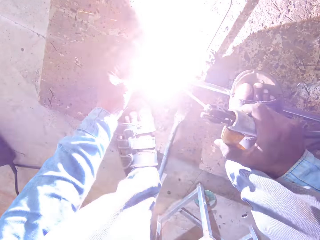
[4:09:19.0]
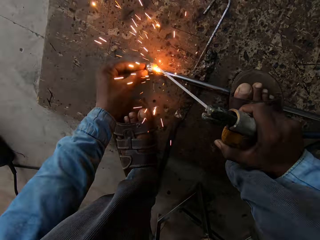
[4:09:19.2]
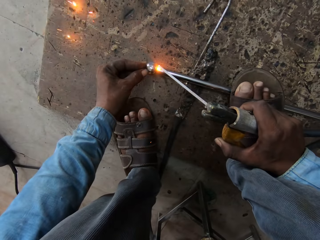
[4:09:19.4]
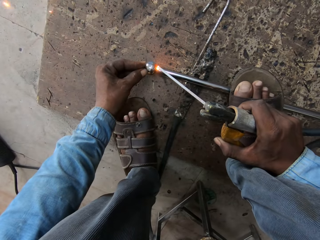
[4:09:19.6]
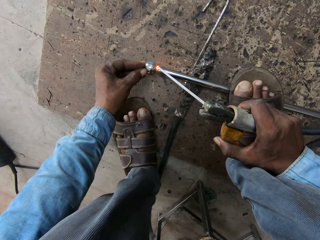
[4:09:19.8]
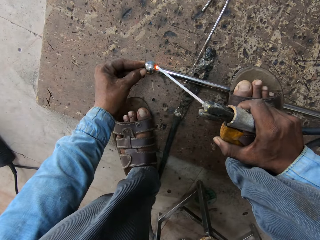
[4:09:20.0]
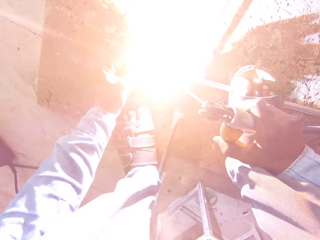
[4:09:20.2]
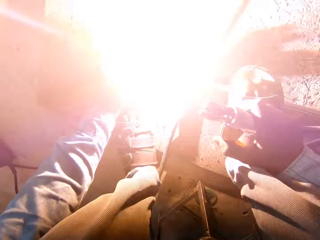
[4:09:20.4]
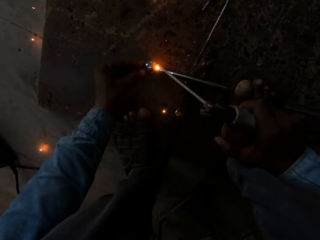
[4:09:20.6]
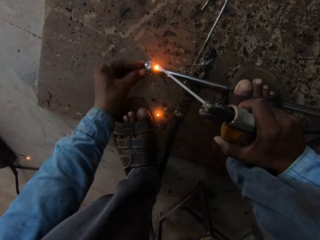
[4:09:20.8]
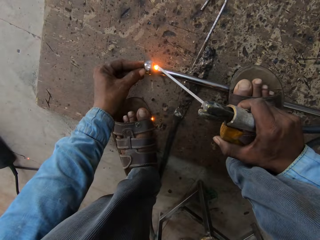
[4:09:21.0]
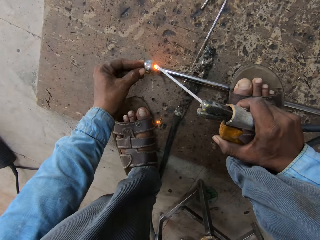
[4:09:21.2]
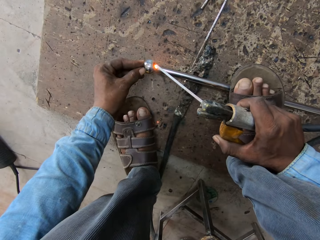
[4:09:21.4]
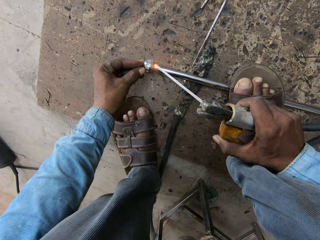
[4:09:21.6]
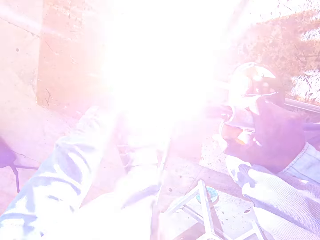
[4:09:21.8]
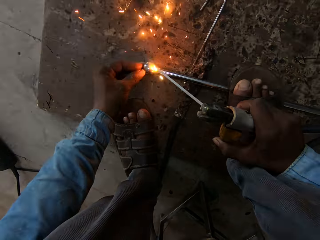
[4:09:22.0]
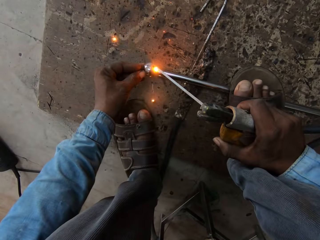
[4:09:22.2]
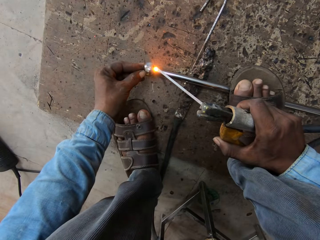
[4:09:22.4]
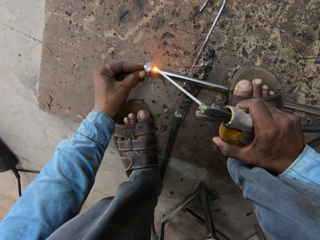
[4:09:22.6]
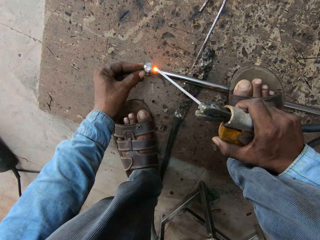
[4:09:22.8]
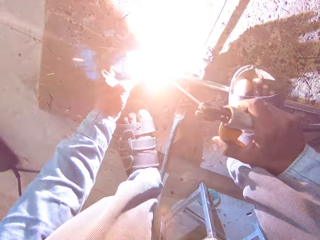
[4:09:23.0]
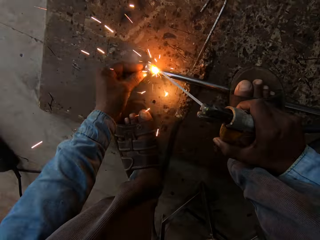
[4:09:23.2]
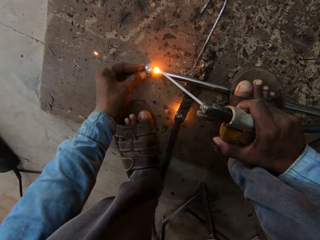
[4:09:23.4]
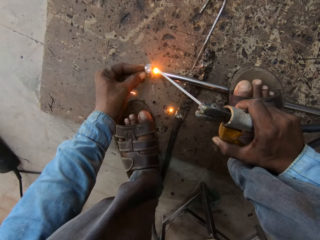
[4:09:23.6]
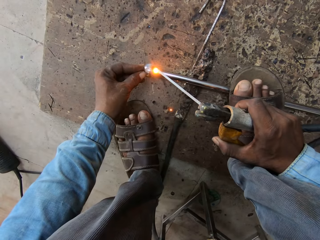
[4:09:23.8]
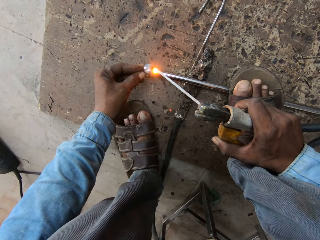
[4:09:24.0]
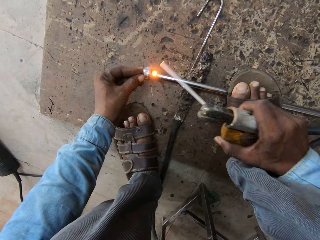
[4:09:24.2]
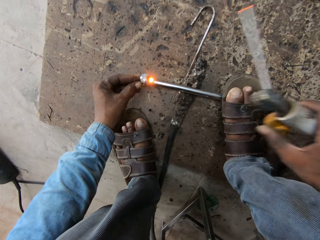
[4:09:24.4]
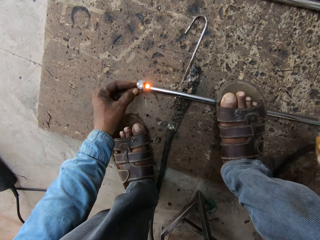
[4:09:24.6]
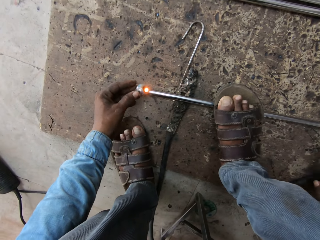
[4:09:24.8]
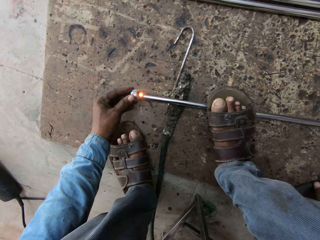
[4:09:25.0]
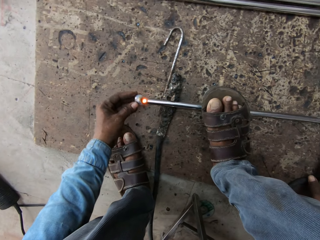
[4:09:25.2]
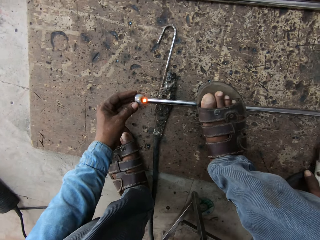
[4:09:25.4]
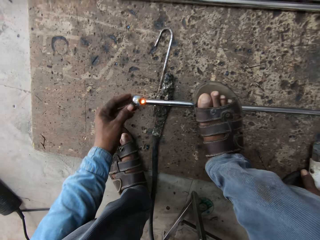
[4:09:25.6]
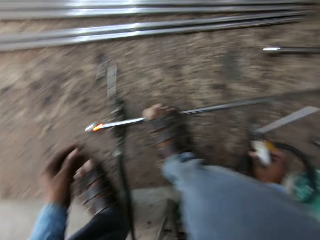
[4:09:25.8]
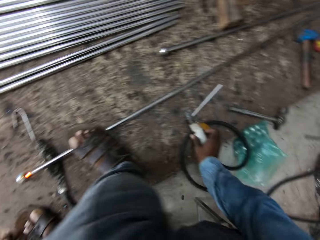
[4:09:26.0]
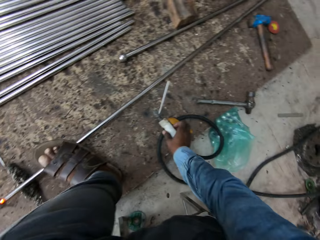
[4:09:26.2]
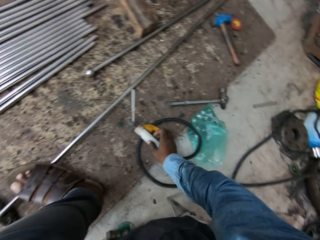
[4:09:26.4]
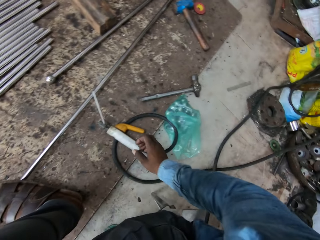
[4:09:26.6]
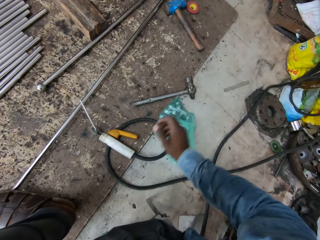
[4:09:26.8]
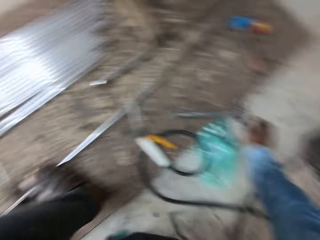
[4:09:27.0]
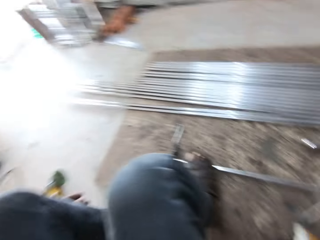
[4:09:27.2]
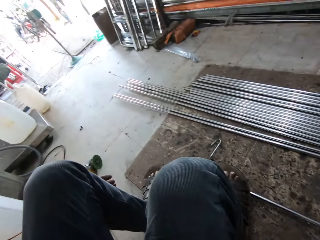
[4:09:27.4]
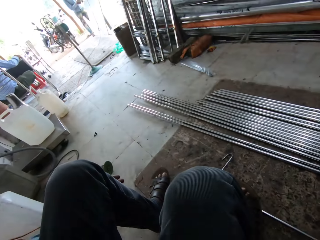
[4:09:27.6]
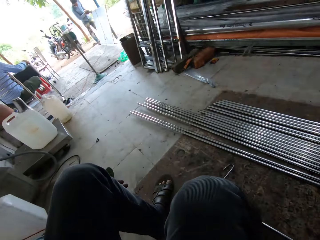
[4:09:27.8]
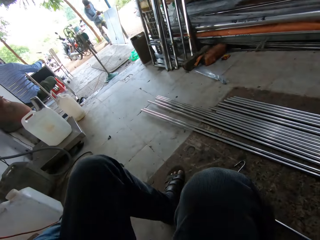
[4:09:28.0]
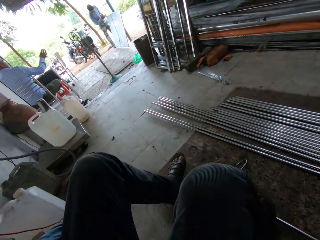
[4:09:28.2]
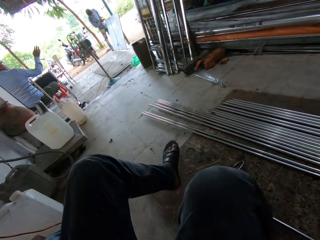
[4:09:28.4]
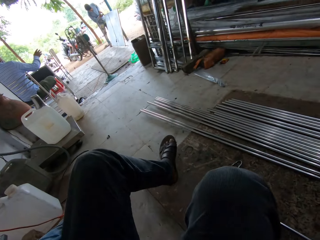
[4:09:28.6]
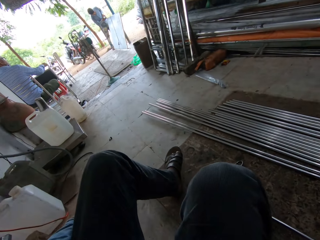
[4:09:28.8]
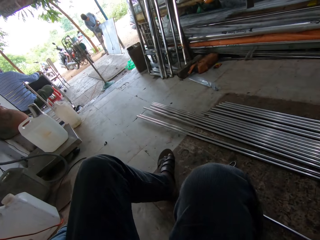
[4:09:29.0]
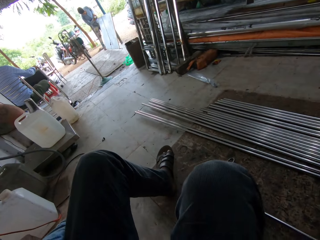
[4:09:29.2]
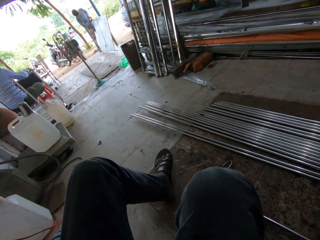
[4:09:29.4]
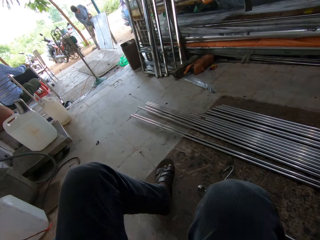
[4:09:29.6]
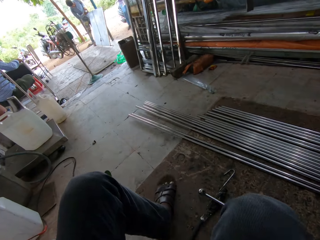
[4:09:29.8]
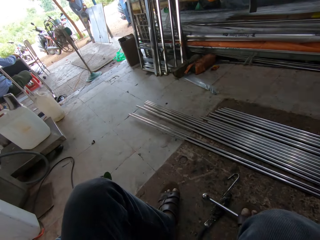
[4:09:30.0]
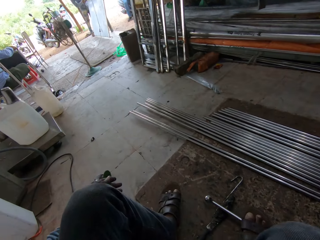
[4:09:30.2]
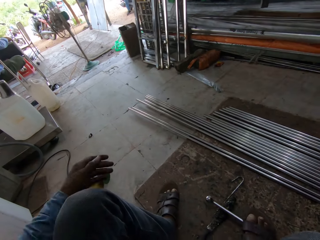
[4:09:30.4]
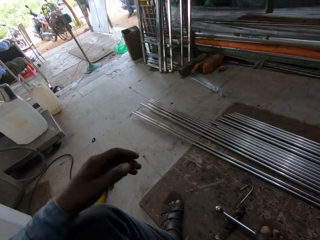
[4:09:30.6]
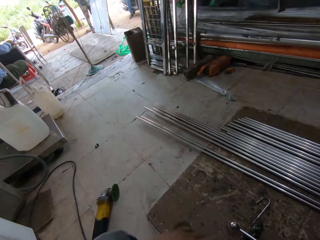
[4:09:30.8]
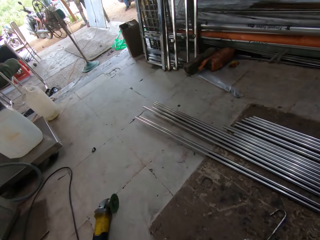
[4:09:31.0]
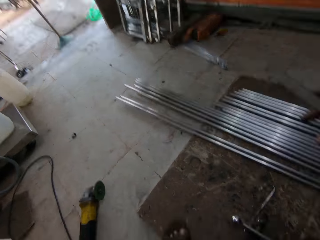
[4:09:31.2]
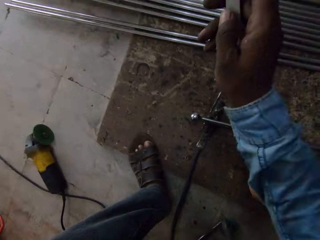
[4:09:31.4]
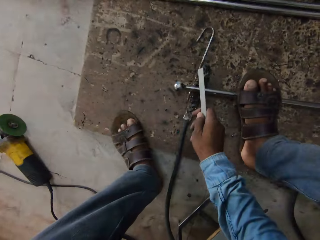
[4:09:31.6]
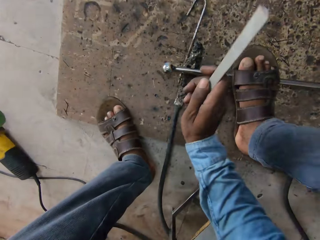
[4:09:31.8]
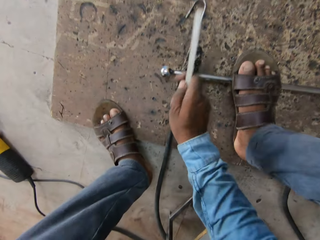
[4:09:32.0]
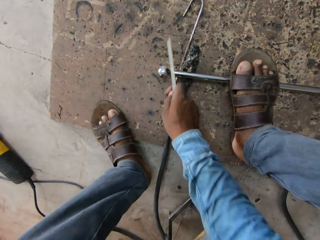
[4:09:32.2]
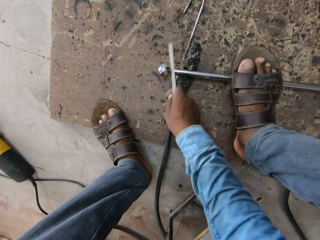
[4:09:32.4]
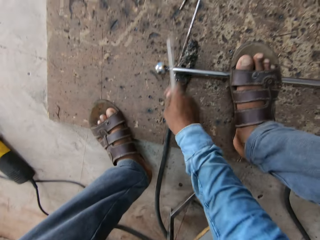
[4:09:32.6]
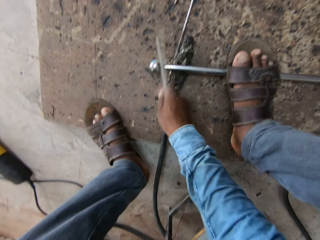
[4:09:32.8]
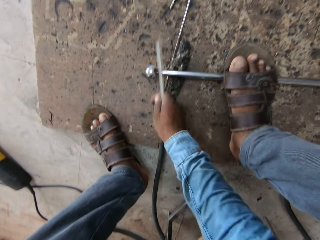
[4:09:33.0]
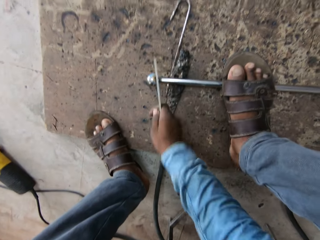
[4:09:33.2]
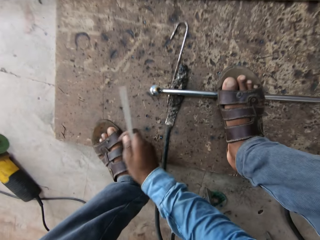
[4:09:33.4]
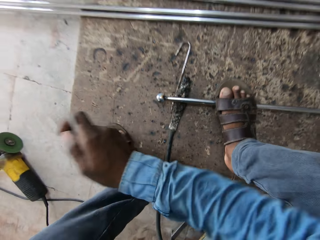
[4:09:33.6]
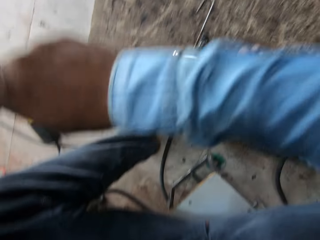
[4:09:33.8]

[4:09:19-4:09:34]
The camera wearer lifts the welding gun. They look around. A man lifts his hand. The camera wearer looks around. They hit the metal.

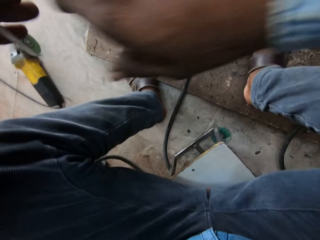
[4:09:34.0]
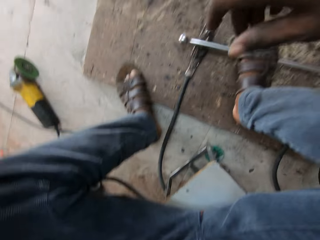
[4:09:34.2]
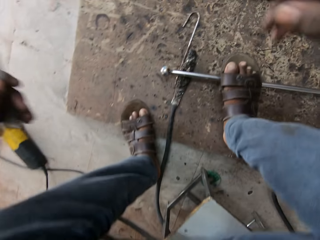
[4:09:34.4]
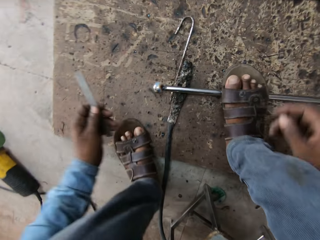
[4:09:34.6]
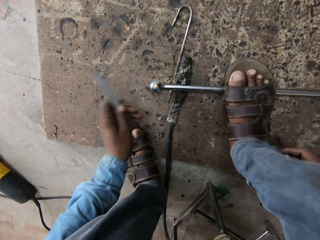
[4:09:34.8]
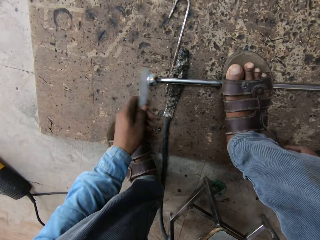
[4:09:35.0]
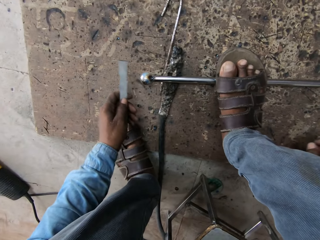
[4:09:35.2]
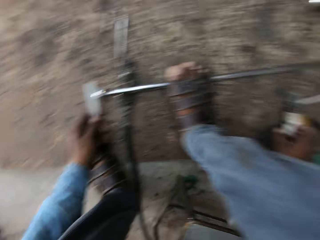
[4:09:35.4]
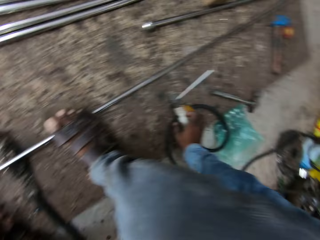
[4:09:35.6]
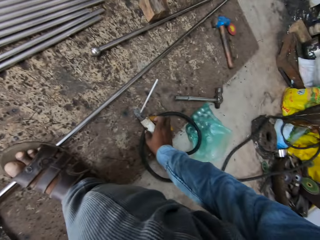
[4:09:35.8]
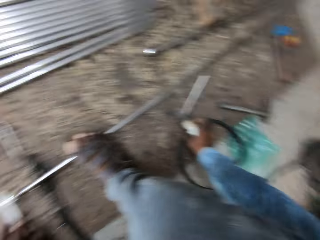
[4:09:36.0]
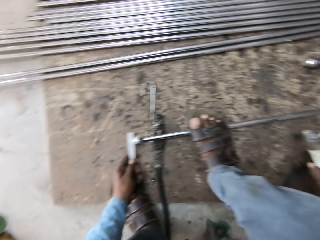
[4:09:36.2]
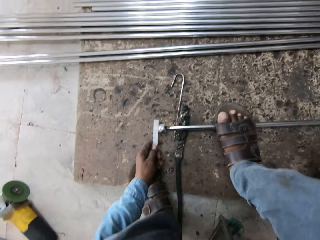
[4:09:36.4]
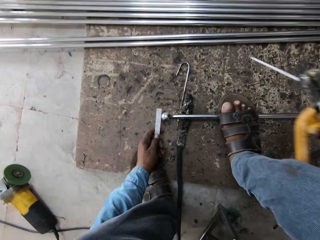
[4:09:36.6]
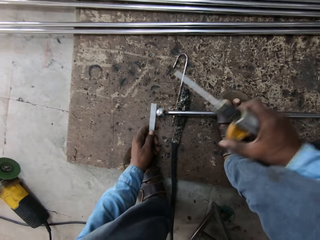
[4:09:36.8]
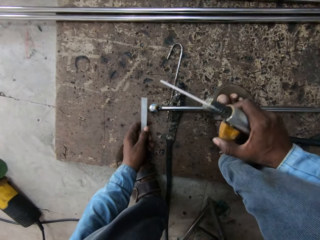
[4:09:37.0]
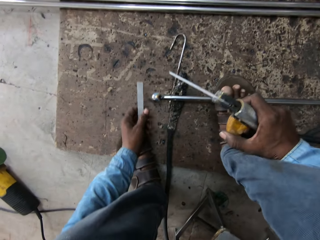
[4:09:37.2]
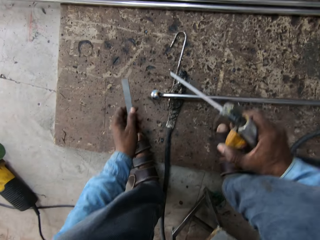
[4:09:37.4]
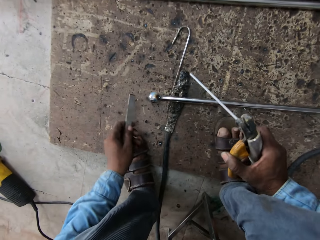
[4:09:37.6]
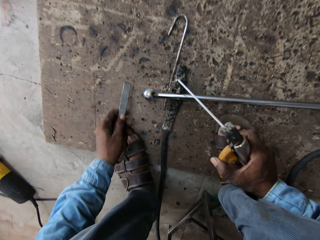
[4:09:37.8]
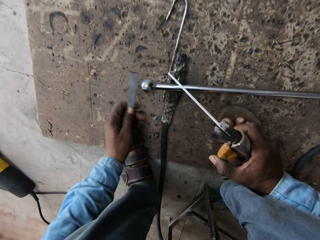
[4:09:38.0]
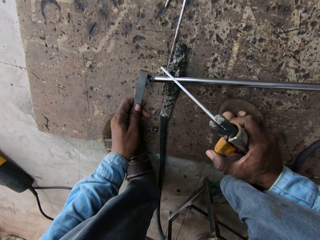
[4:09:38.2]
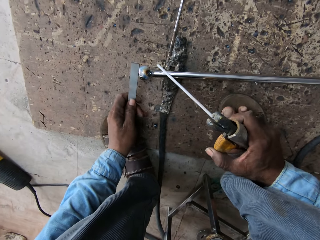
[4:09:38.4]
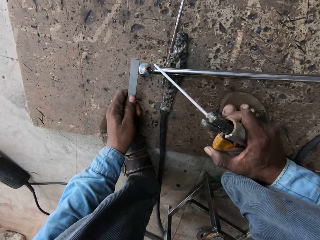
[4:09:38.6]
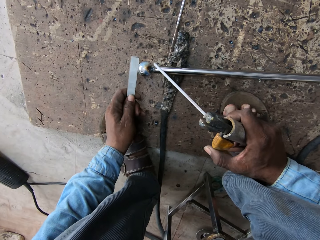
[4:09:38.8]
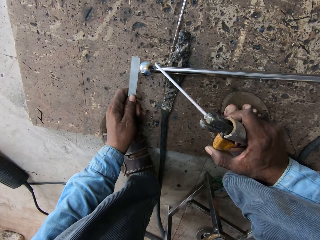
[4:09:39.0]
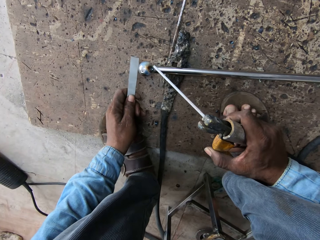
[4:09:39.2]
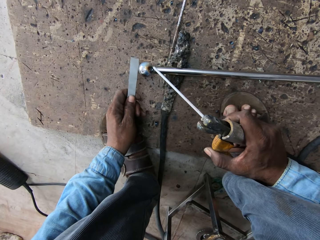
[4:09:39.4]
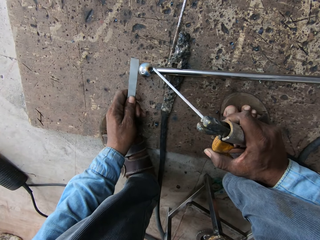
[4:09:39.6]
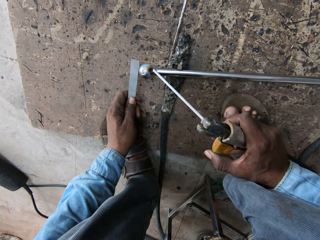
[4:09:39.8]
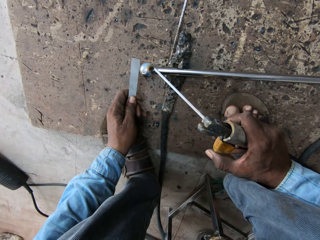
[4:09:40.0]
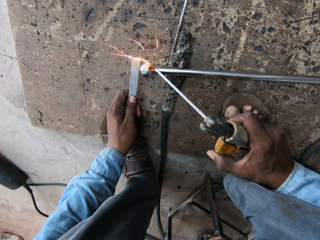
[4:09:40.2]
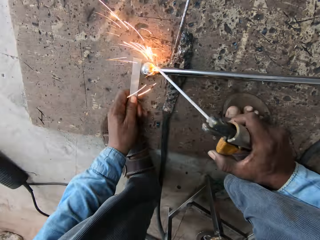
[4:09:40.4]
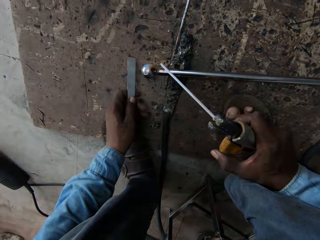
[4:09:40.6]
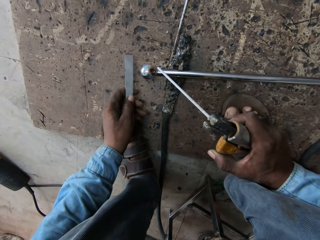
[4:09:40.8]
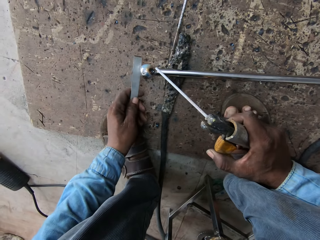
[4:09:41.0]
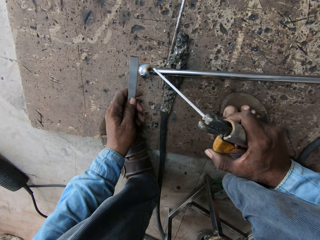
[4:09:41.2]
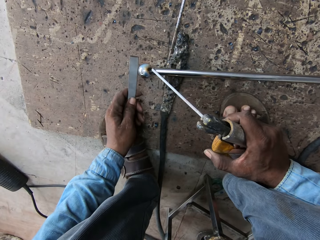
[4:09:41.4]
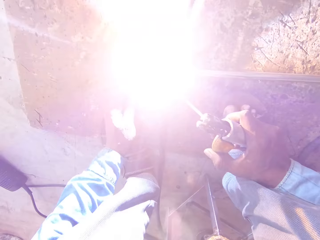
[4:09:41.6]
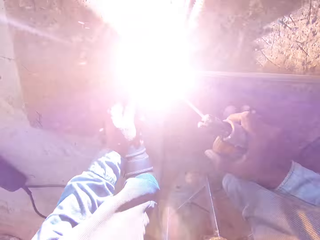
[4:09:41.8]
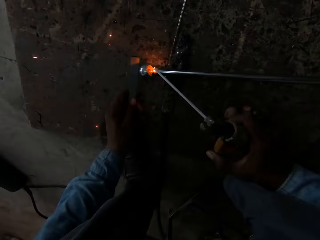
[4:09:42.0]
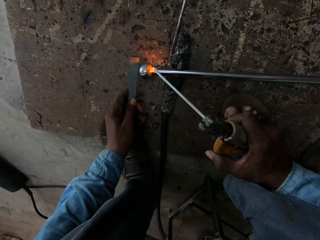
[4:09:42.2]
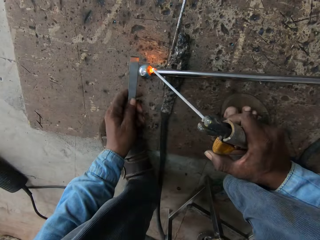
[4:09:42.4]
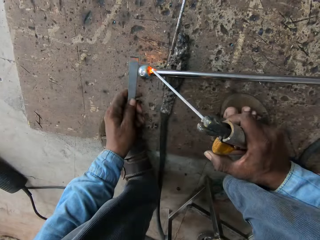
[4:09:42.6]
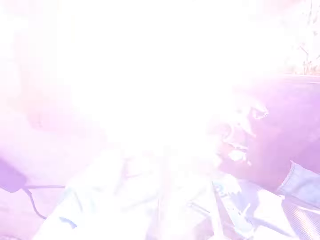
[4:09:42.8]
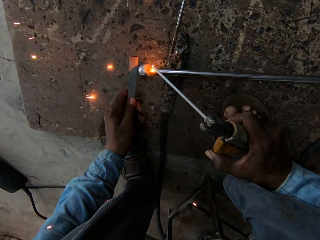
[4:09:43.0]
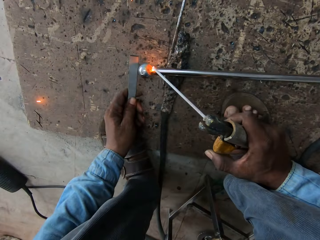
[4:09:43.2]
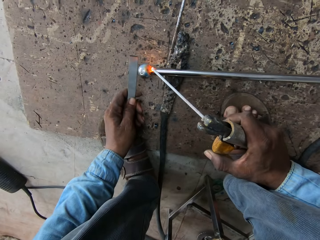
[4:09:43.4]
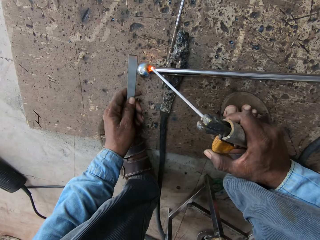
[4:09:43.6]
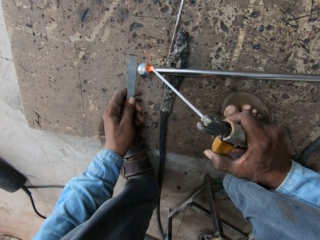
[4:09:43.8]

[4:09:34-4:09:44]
The camera wearer lifts their hand. They hit the metal. They pick up the welding gun. They weld the metal.
